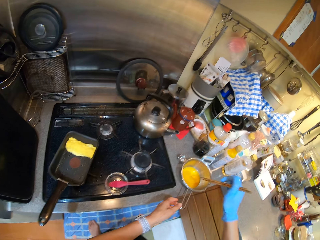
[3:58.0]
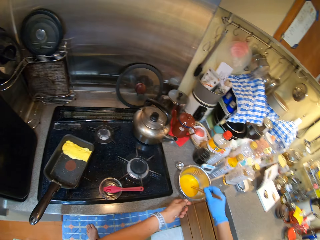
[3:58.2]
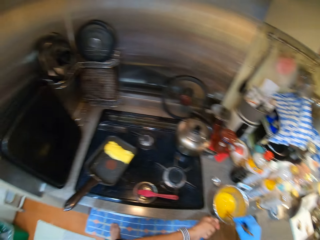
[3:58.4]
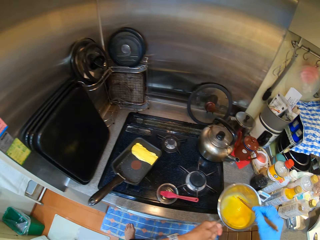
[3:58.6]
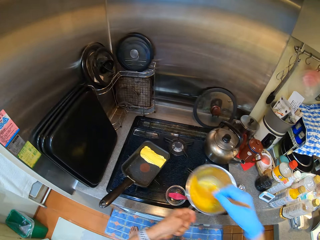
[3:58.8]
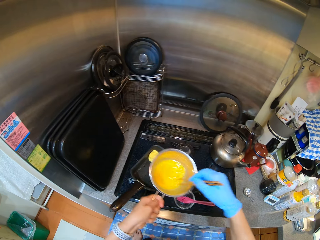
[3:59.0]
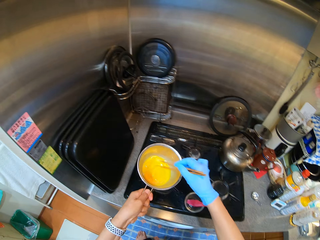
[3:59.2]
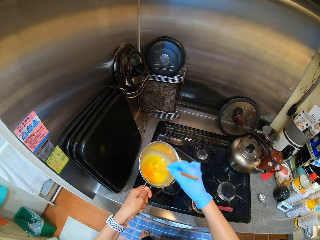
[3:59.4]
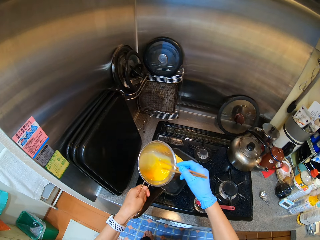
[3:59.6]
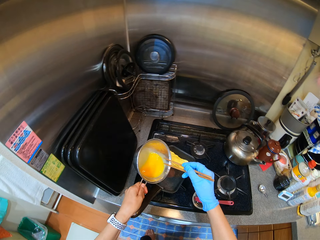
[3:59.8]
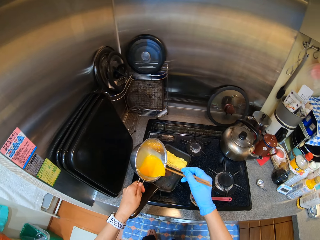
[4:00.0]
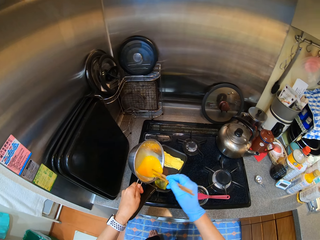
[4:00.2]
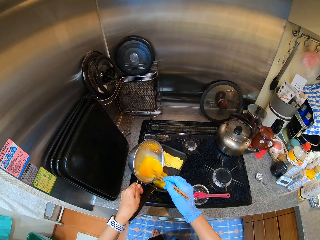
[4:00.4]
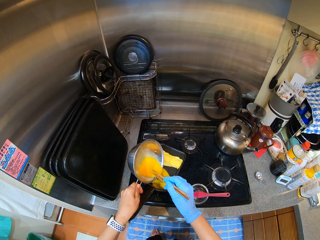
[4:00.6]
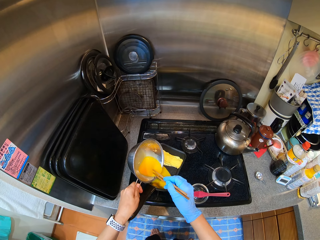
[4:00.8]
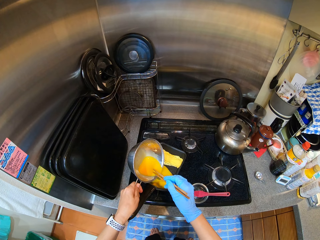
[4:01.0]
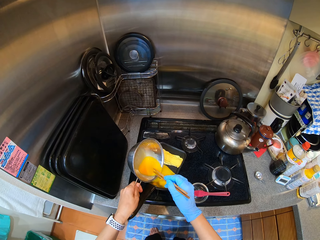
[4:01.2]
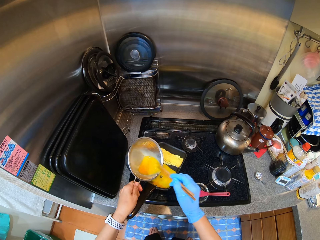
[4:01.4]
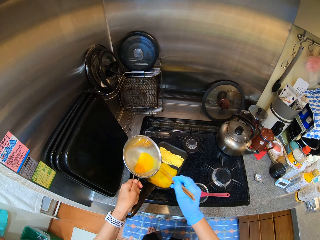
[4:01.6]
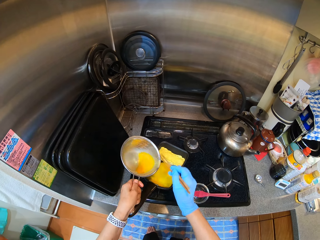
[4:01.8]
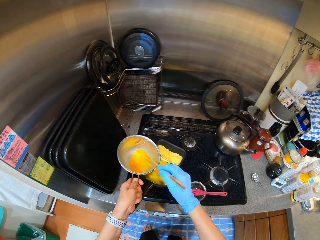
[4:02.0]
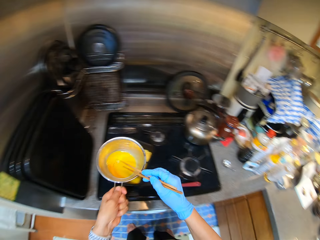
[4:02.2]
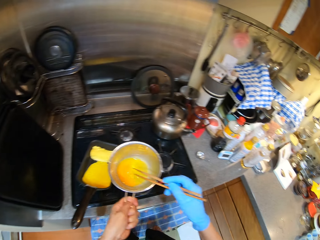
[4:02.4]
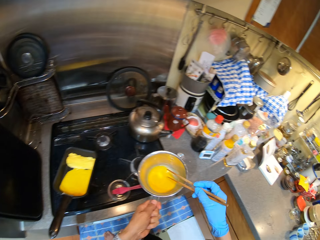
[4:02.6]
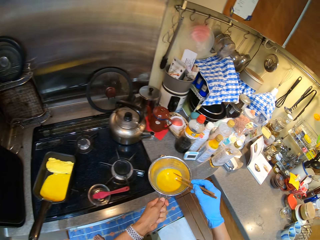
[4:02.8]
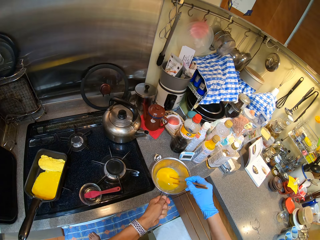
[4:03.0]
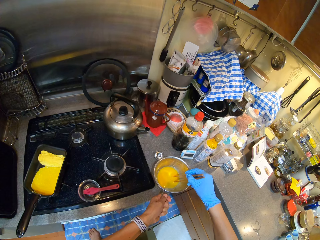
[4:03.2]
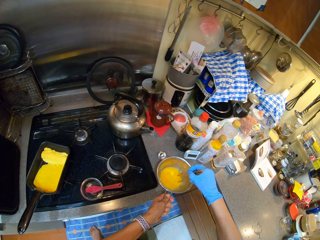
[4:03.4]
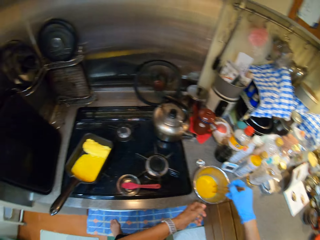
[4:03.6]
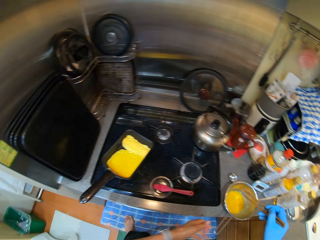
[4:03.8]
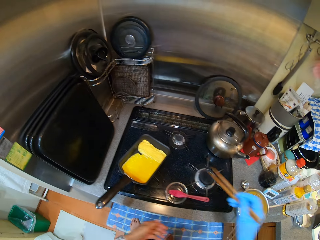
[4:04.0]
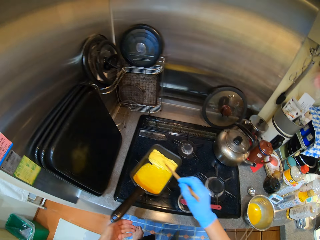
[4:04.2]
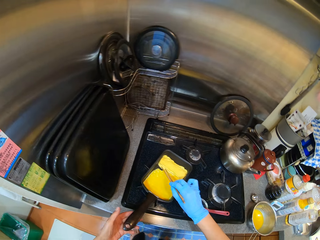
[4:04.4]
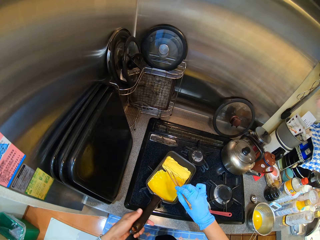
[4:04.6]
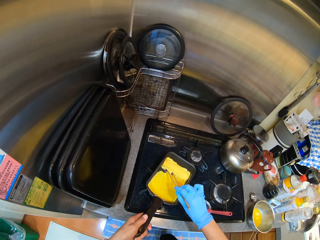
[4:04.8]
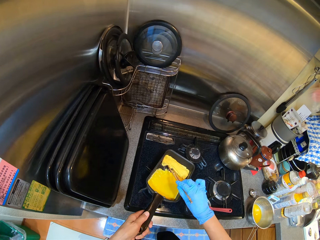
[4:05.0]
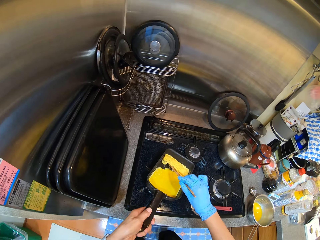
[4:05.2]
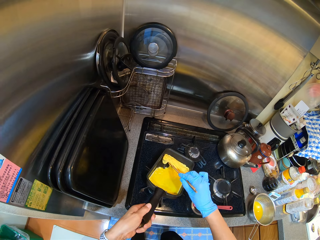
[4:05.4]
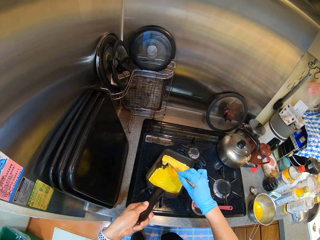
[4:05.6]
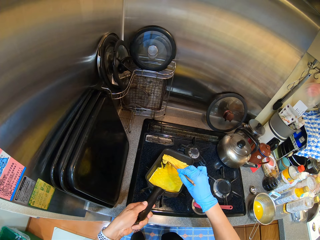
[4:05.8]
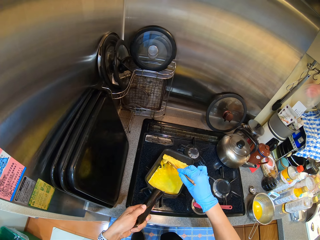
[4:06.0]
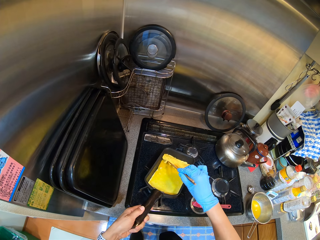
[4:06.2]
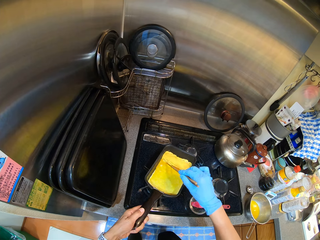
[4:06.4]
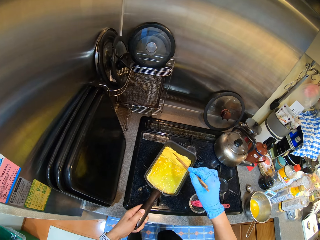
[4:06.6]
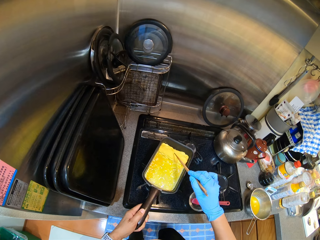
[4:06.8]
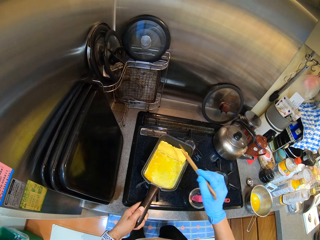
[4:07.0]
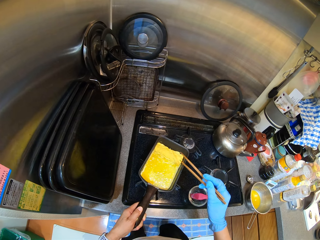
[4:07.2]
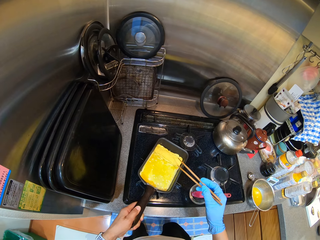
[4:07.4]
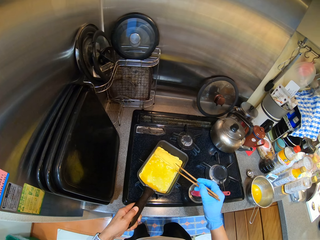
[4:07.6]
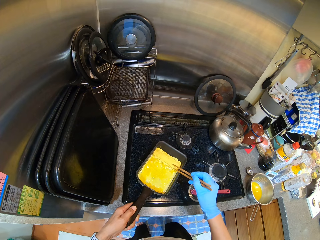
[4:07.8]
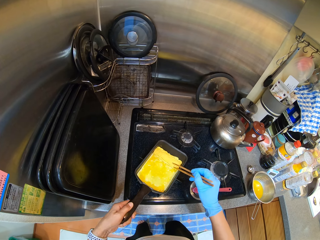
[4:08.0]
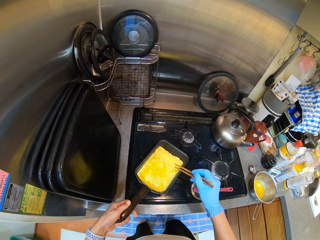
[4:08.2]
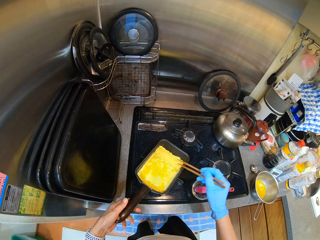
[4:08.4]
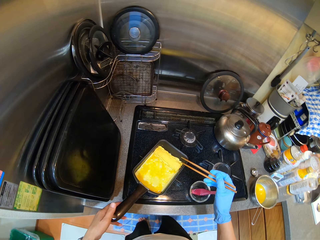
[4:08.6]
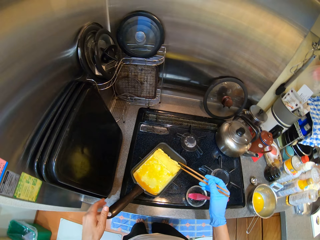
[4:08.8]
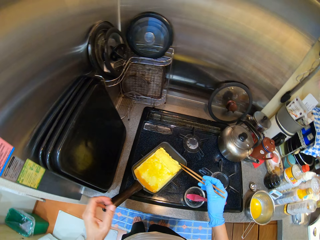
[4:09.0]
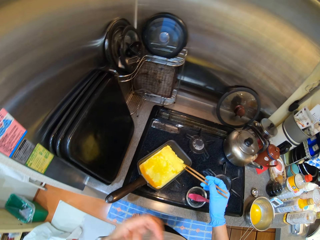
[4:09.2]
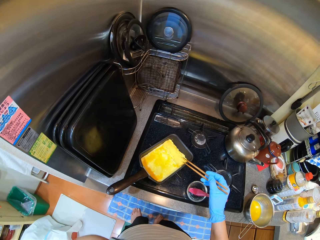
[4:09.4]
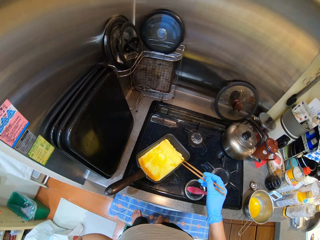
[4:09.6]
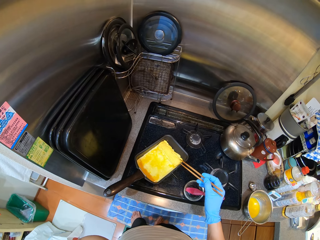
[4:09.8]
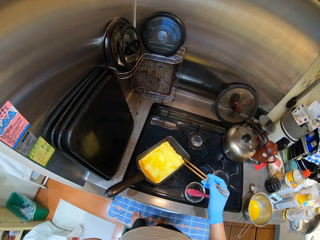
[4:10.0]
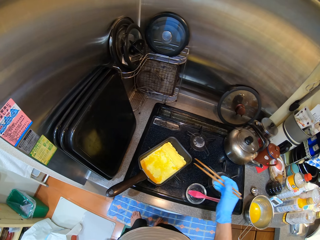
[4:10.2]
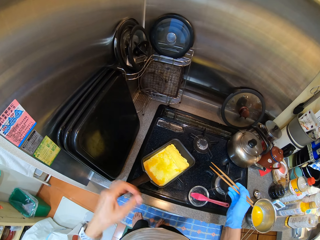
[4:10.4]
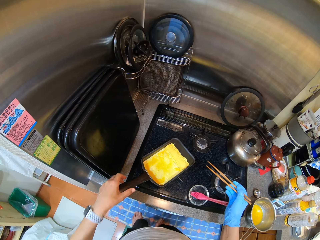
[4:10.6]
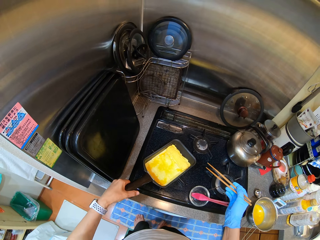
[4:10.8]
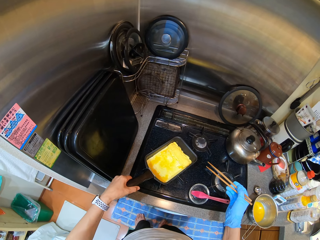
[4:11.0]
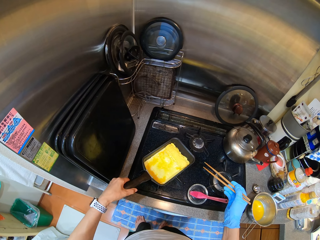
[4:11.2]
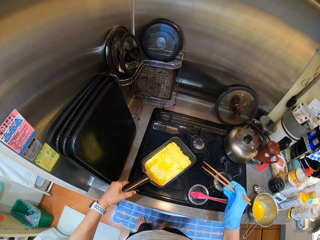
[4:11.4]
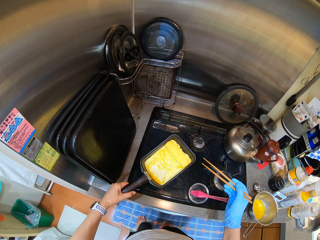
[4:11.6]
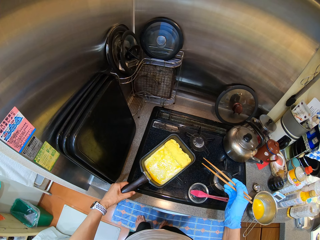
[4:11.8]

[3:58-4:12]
The camera wearer stirs the eggs with chopsticks. They pour the egg into the pan. They put the pot on the sink top. They stir the eggs on the pan with the chopsticks and hold the pan.

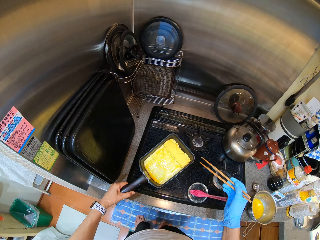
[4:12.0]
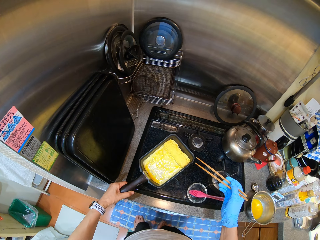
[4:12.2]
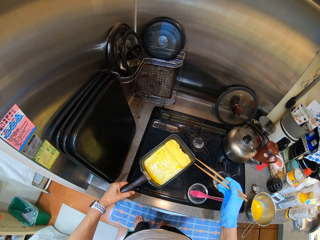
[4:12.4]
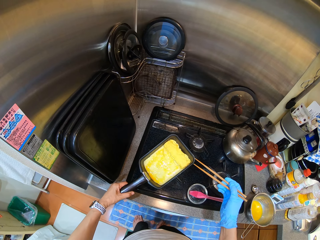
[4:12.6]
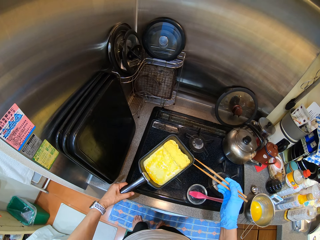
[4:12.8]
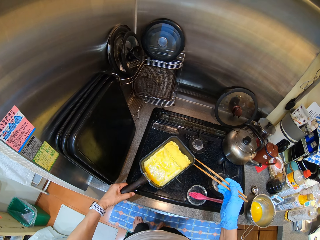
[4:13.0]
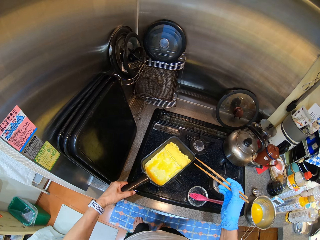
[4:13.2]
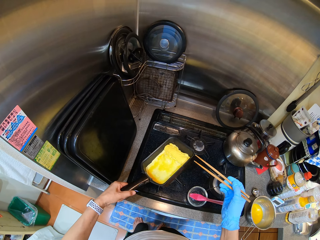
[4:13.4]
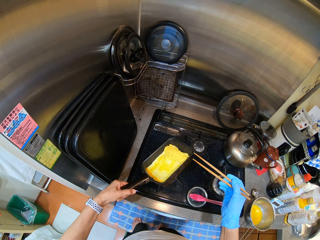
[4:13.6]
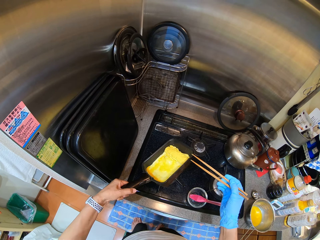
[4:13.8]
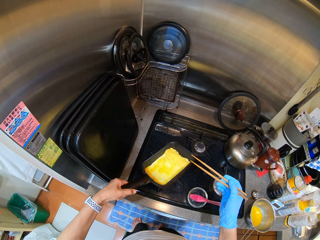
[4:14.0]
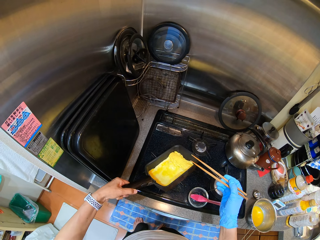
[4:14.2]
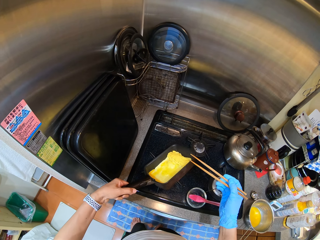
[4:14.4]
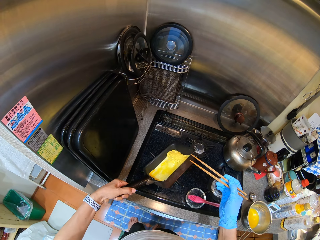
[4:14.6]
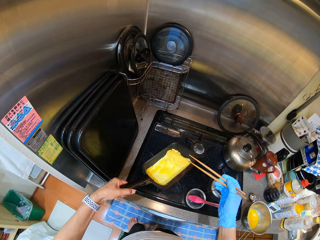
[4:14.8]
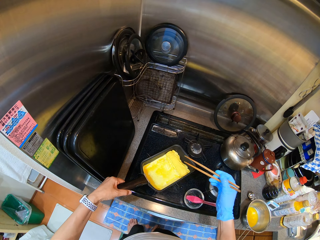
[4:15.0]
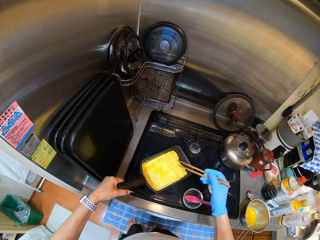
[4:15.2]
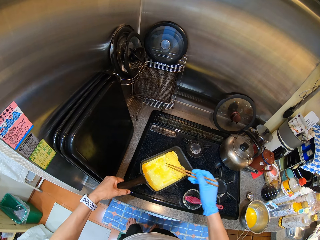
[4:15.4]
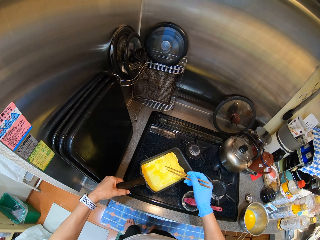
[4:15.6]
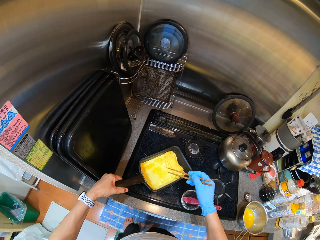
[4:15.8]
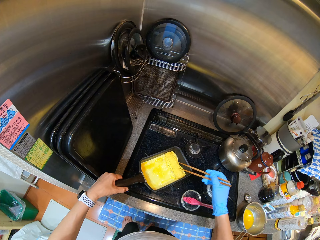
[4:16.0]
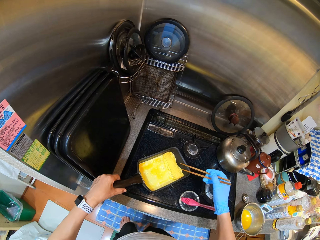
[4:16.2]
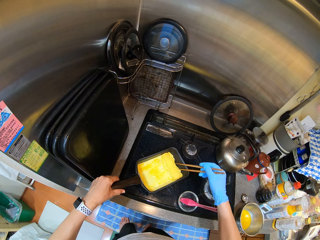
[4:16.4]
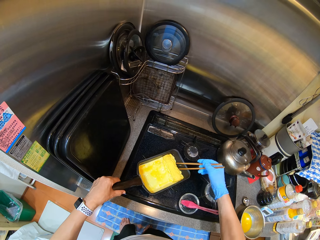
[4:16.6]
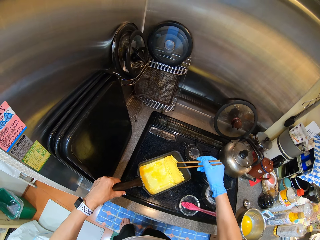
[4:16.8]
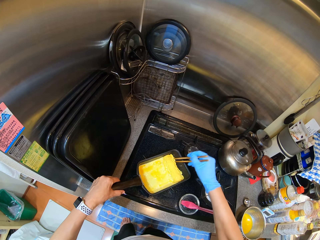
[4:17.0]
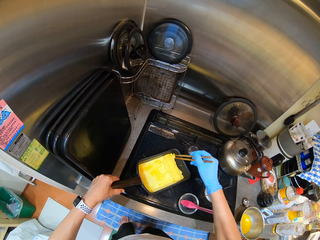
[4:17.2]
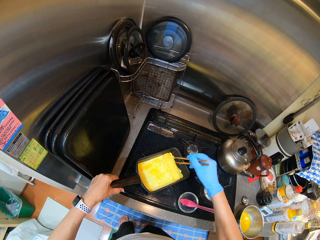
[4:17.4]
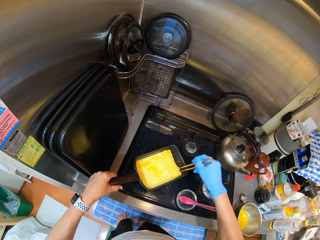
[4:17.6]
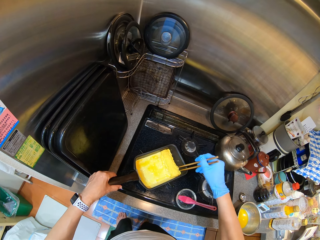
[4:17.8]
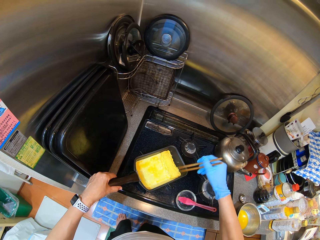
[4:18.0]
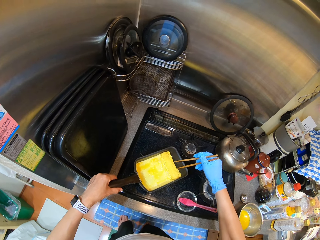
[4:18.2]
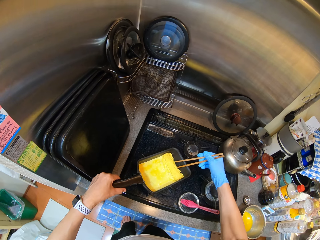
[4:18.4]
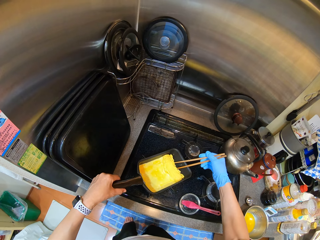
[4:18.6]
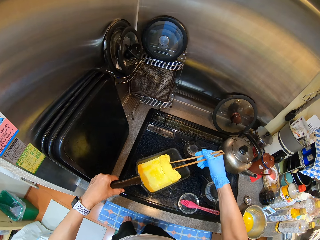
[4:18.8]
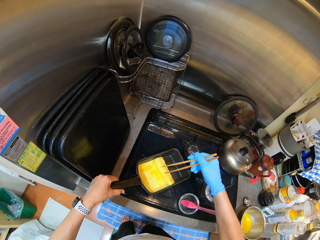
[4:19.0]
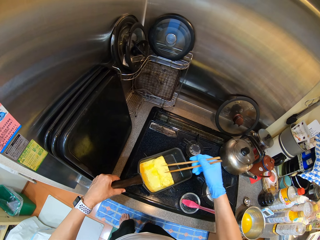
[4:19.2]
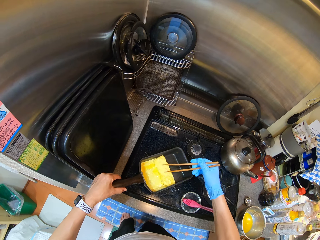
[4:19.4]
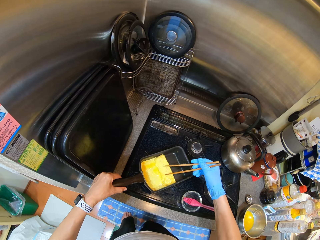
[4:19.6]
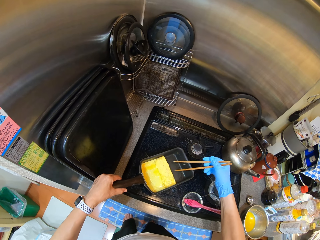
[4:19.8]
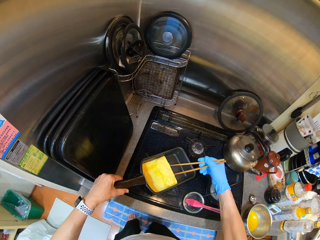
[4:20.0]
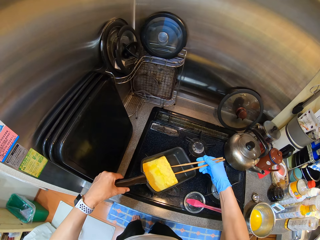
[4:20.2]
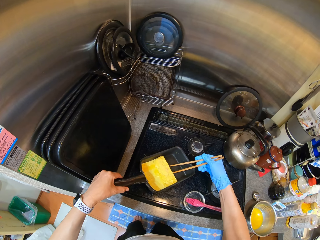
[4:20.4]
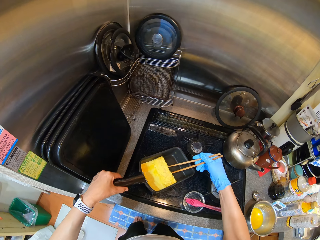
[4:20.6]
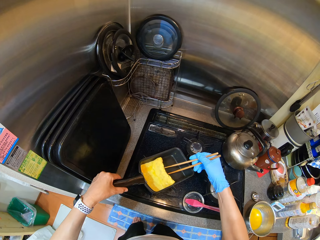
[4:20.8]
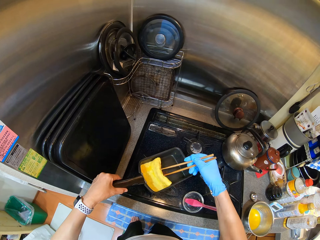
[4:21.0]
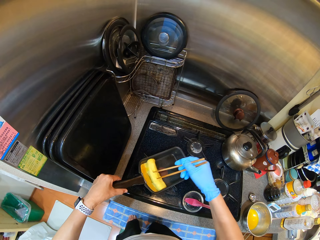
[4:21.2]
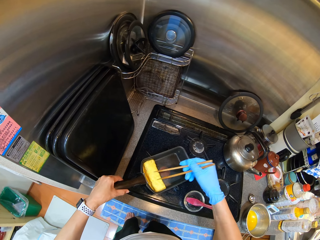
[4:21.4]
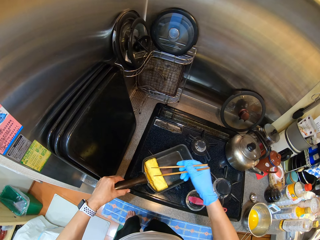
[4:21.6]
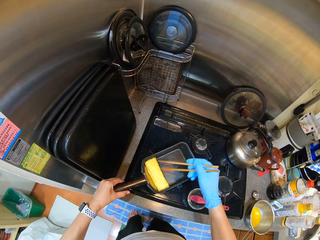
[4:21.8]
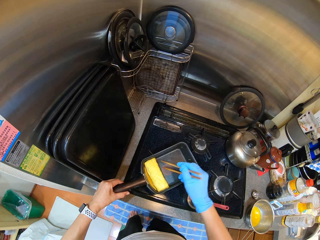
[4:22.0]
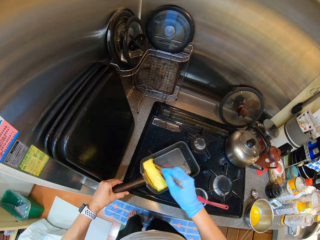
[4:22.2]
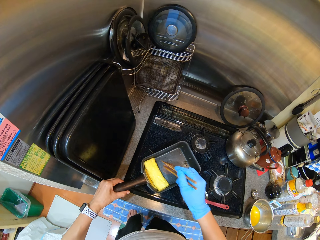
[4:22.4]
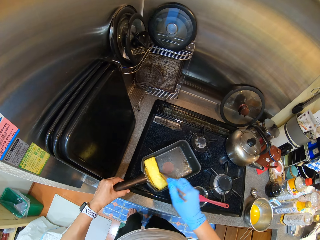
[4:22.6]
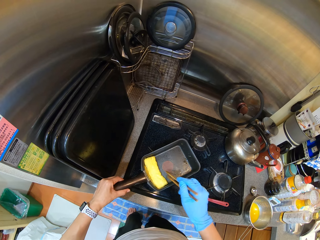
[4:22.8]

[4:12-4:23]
The camera wearer stirs the eggs with chopsticks. They roll the eggs with the chopsticks.
